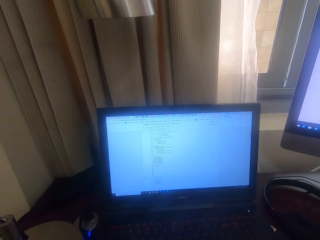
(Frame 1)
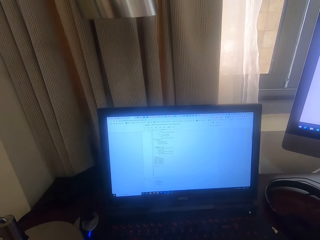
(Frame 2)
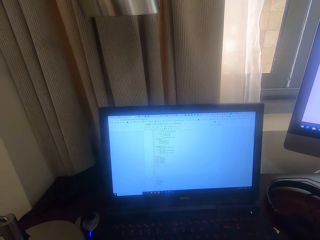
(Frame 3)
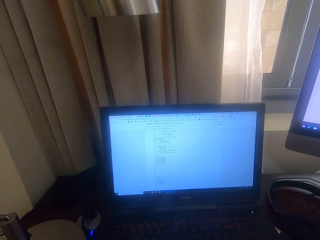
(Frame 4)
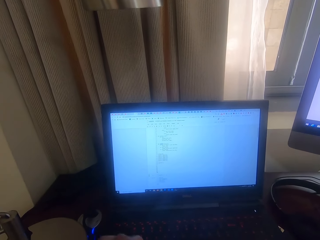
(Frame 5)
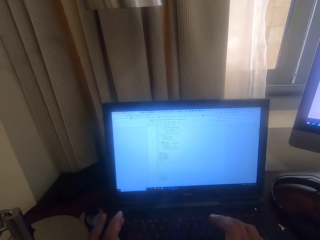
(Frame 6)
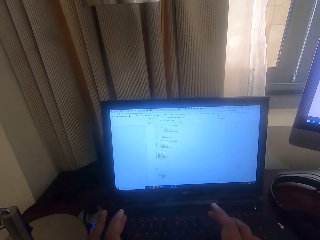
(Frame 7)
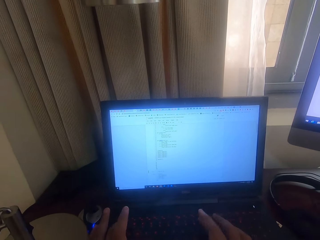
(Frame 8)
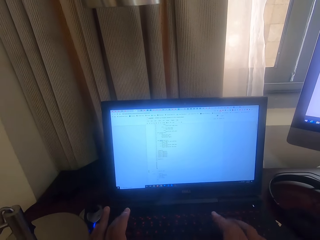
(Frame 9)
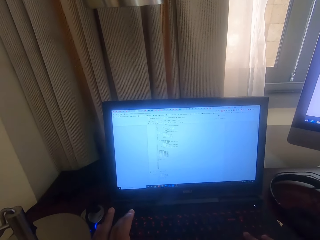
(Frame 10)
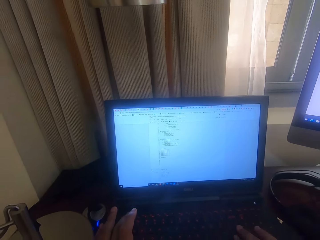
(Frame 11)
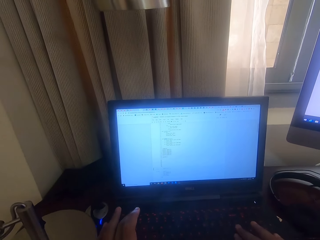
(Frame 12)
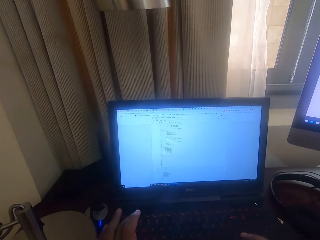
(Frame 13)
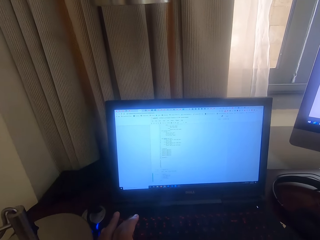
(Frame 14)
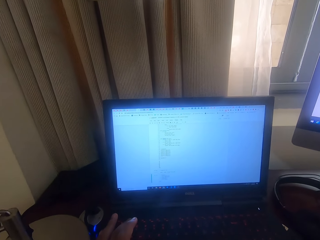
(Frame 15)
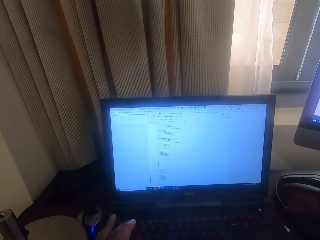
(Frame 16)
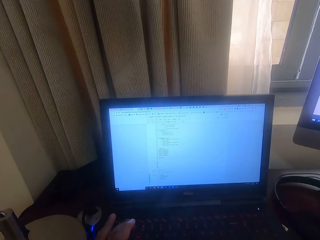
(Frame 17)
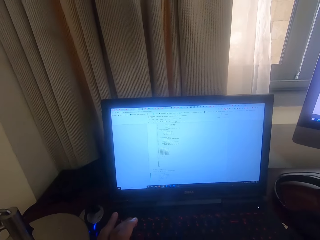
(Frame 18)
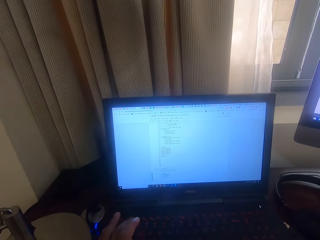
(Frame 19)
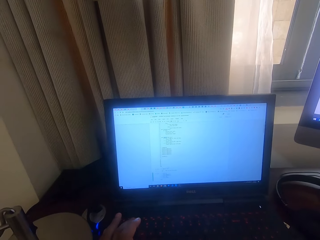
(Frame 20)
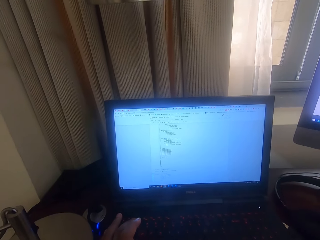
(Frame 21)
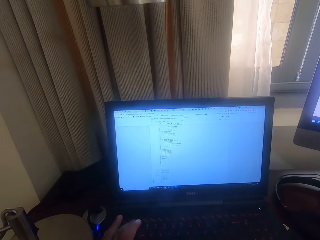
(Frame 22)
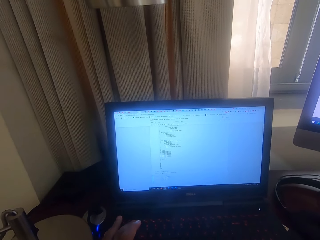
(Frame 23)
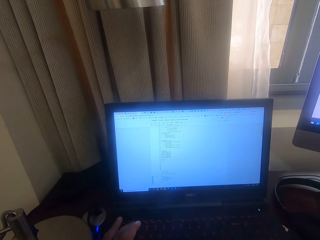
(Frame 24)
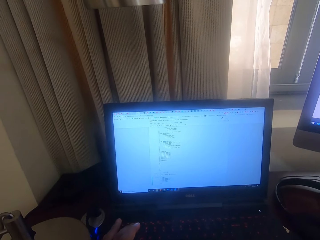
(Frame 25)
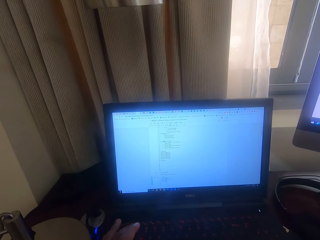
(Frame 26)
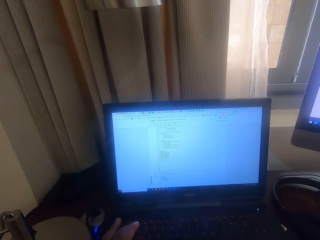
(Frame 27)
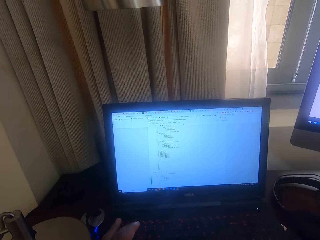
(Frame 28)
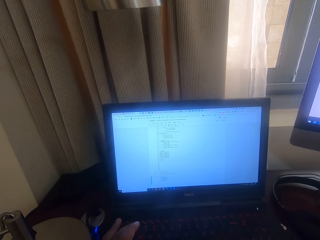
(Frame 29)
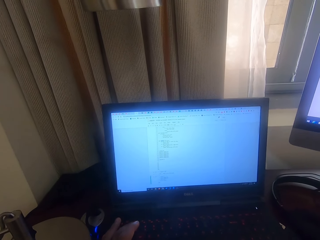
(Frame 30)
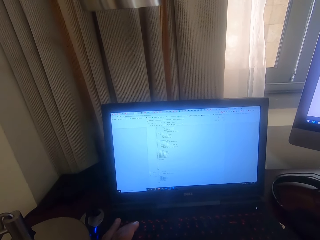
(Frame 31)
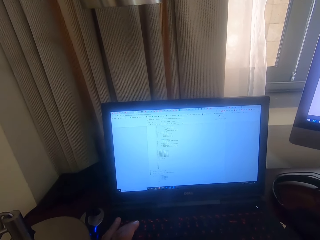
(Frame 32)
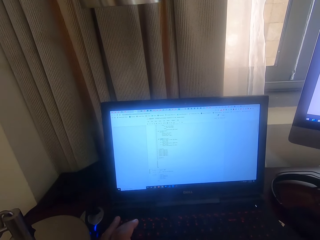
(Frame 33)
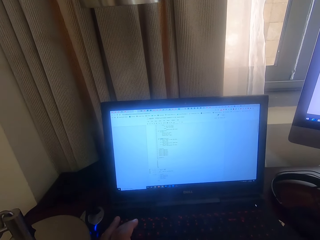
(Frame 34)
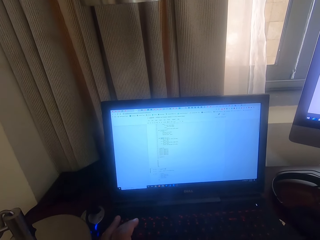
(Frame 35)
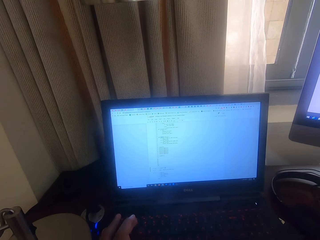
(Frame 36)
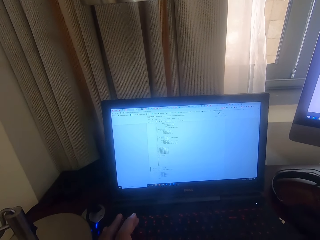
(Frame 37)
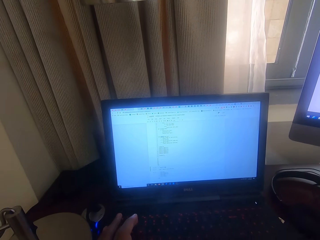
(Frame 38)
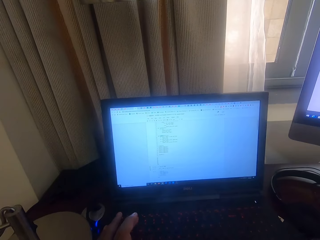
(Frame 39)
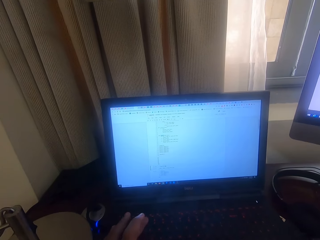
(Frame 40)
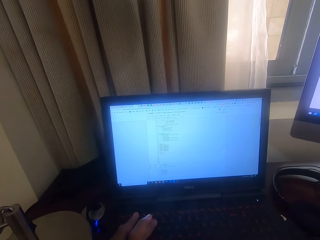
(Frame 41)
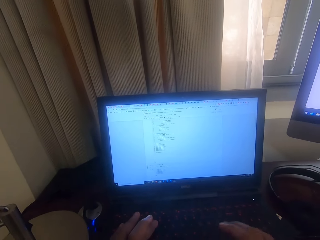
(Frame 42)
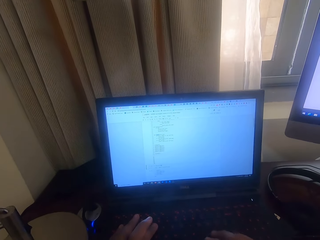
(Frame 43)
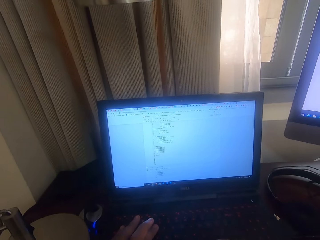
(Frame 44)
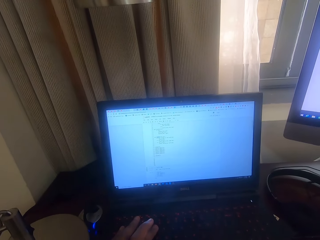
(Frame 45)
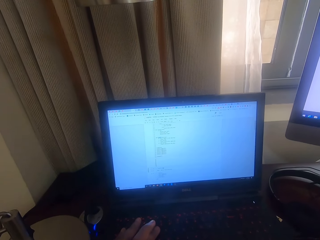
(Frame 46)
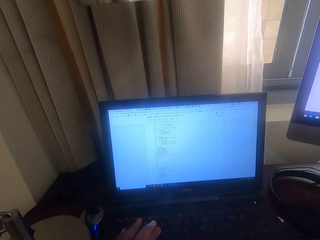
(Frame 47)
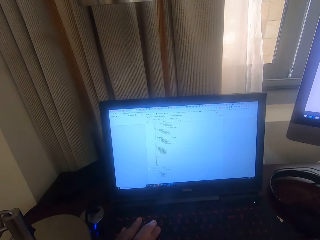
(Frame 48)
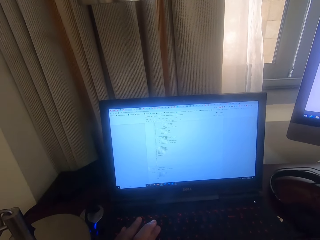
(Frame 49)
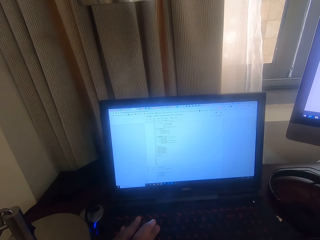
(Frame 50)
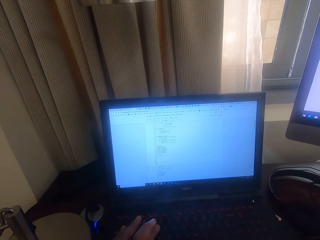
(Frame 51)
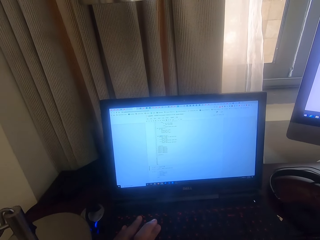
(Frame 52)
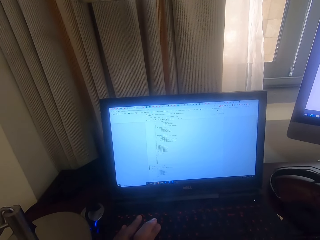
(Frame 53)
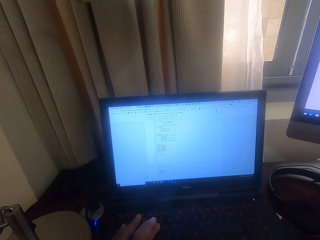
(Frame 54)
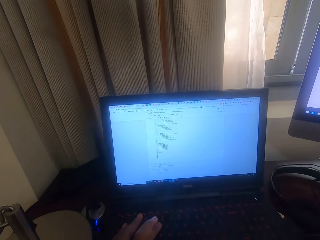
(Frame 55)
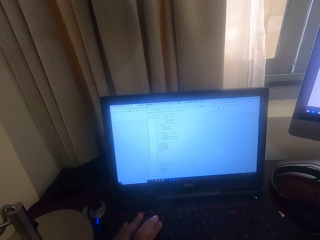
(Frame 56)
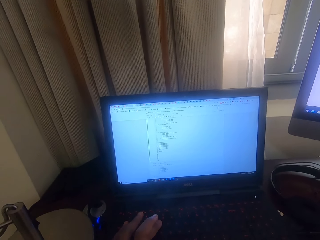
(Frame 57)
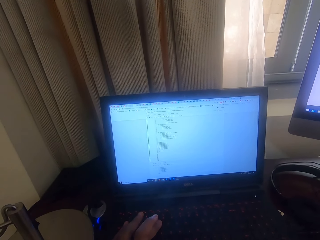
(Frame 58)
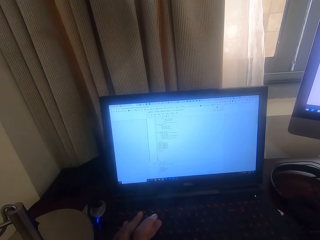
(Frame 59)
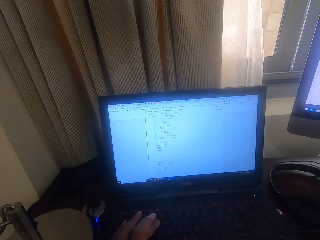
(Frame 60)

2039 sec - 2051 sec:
The camera wearer types on the laptop. They stare at the laptop. They type on the laptop.

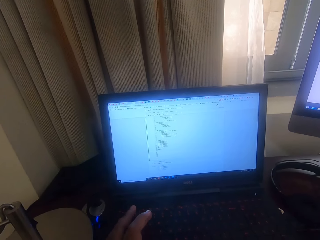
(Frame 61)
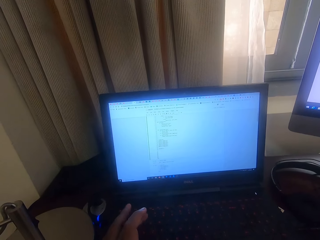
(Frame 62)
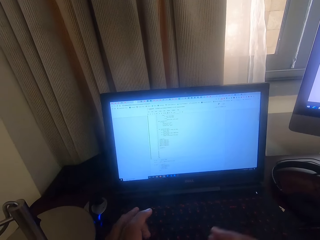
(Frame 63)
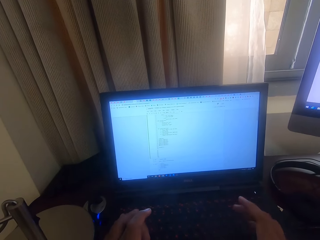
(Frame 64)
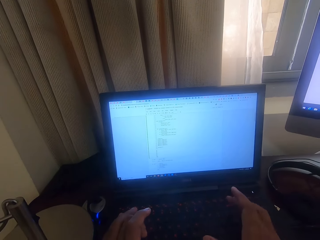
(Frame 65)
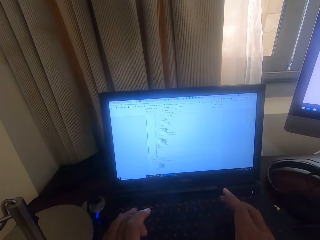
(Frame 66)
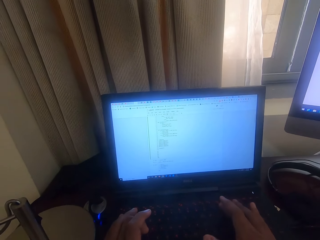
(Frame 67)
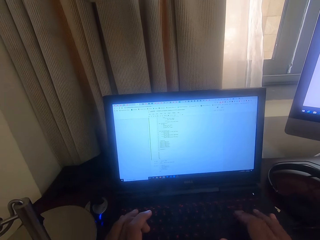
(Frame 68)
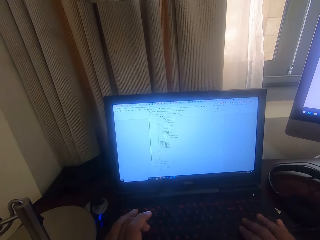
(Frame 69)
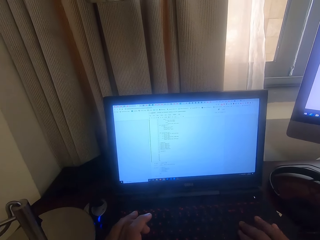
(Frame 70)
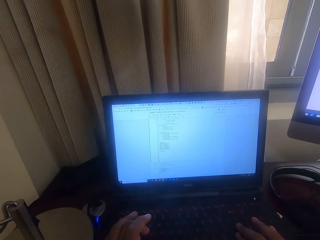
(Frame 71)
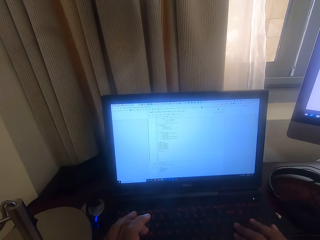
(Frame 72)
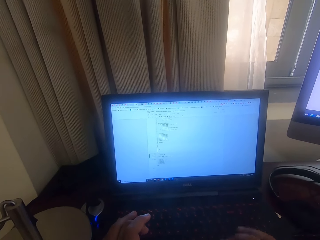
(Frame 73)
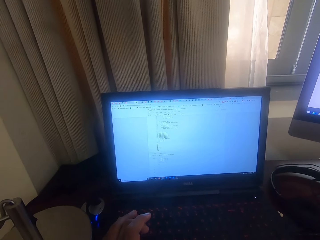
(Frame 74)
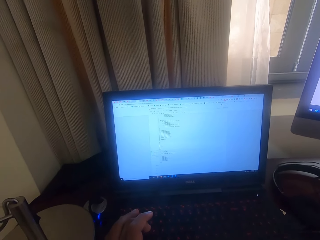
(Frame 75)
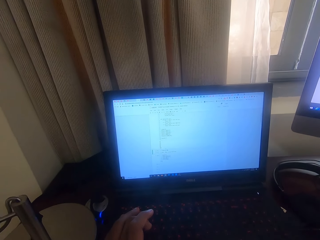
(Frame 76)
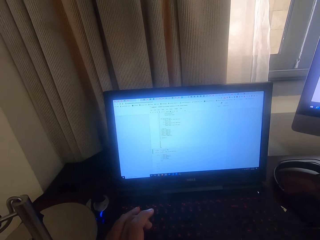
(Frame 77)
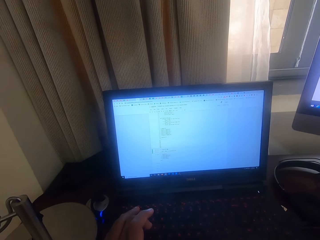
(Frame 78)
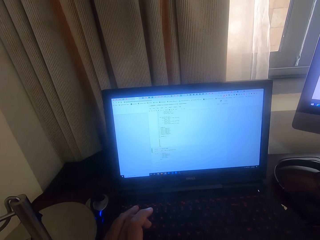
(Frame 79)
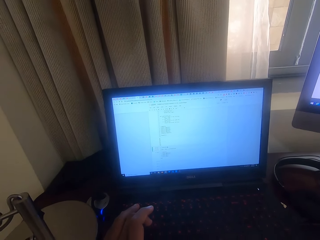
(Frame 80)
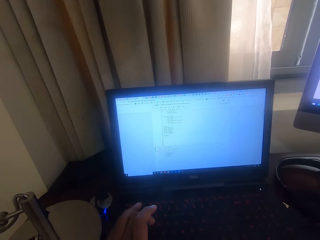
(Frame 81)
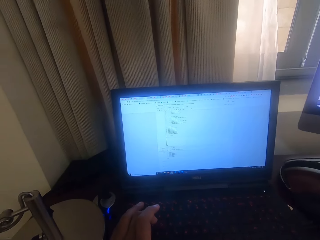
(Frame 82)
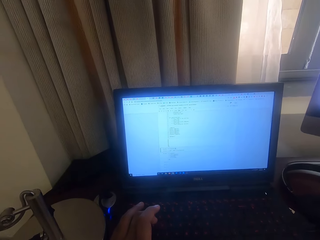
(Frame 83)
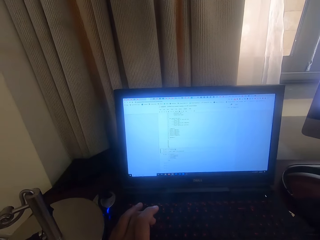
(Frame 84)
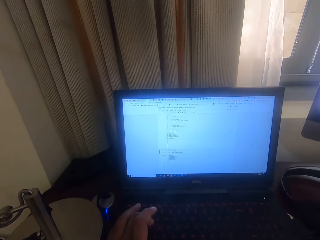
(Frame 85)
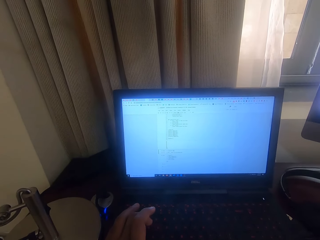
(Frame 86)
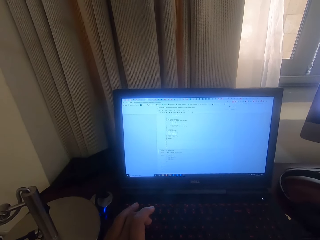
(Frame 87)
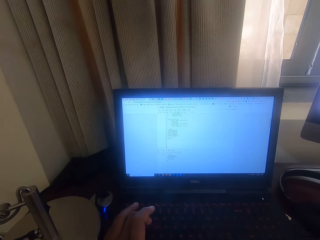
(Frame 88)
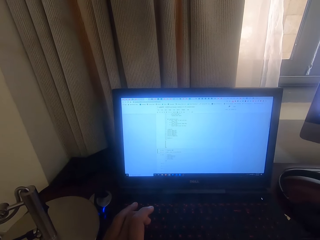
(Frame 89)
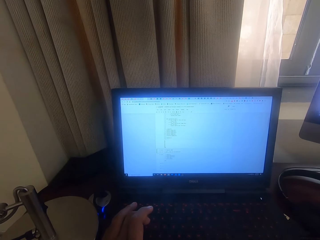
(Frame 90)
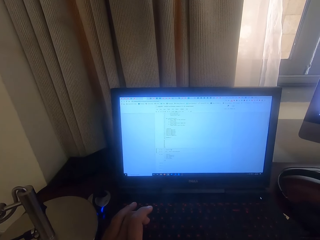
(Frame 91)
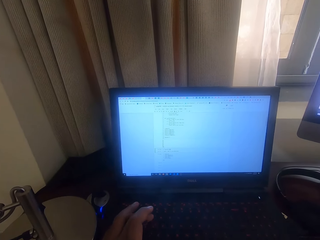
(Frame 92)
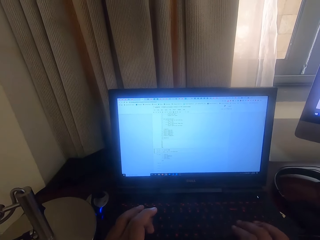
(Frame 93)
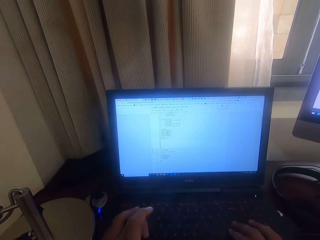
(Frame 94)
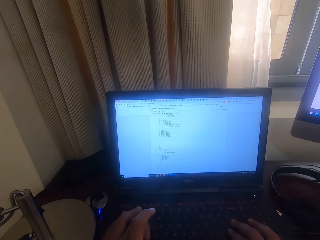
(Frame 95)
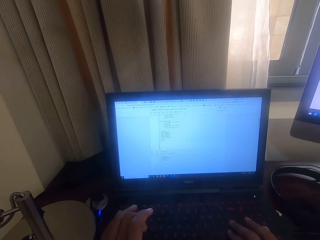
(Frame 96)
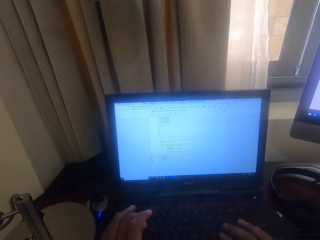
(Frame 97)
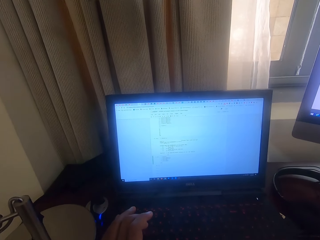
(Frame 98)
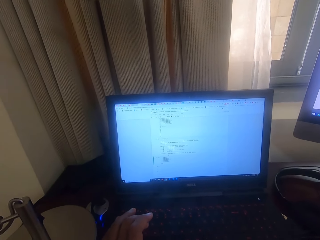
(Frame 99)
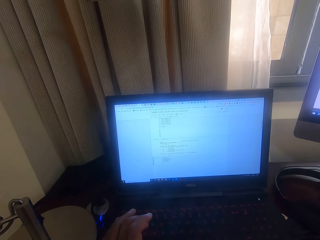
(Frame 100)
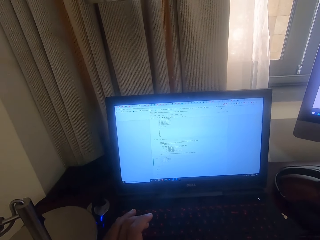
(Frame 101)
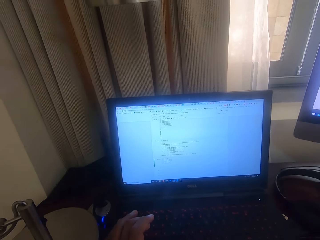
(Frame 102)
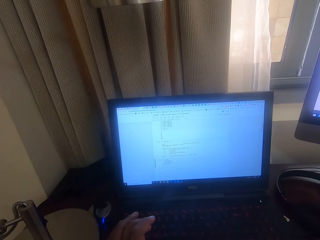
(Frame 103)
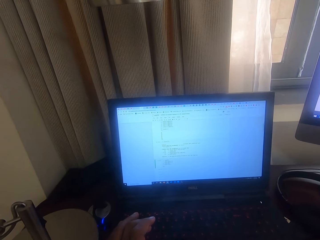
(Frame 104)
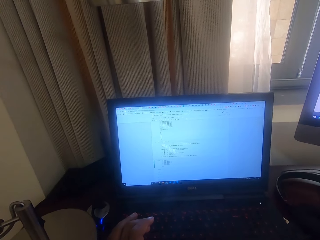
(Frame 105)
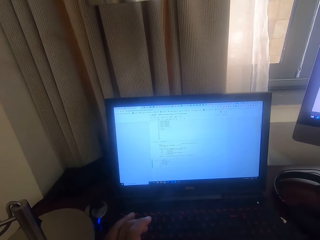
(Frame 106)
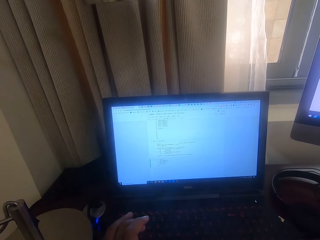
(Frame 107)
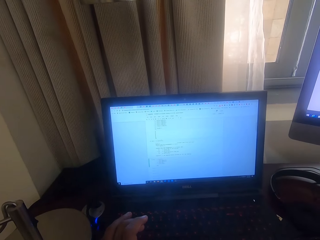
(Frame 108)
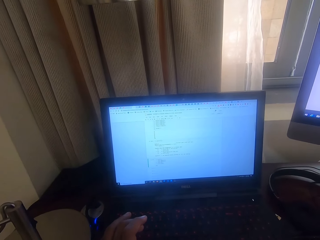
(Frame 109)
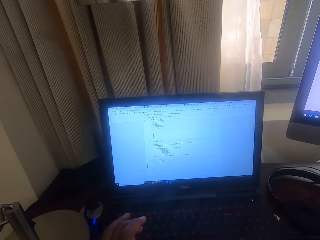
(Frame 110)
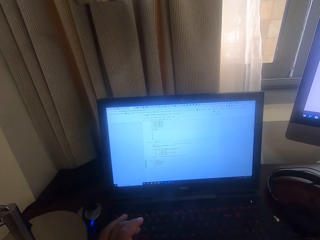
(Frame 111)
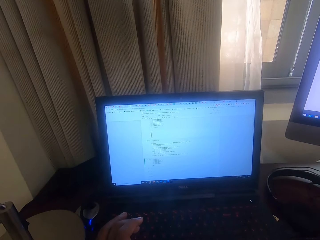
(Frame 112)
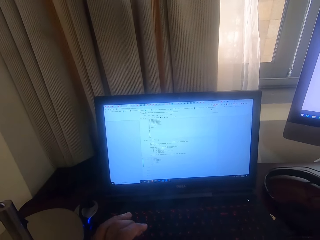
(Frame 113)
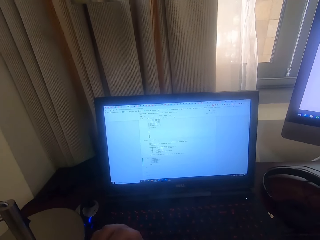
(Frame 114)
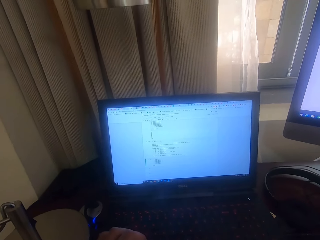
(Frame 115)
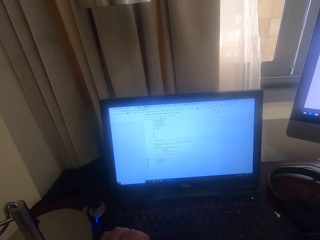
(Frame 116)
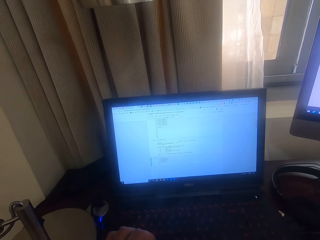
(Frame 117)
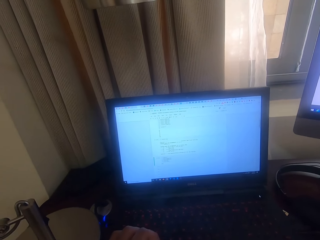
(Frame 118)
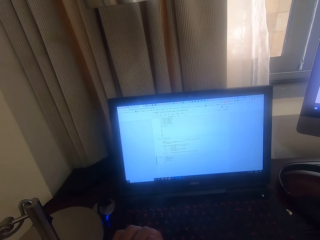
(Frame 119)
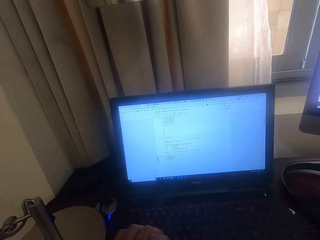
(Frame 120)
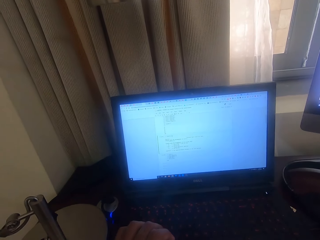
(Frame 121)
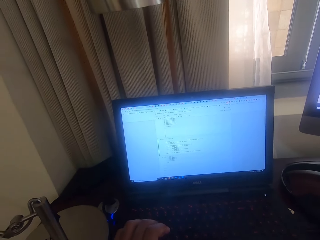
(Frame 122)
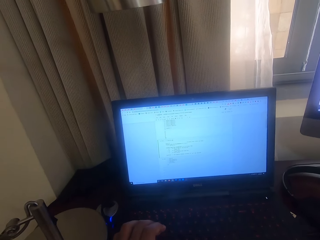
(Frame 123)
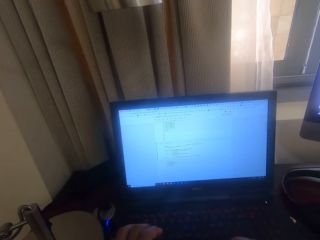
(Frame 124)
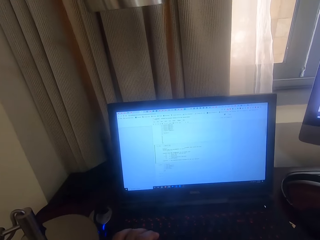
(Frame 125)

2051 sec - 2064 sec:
The camera wearer types on the laptop. They stare at the laptop. They type on the laptop.
